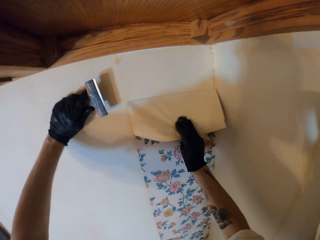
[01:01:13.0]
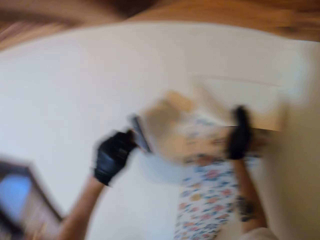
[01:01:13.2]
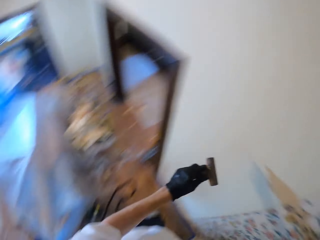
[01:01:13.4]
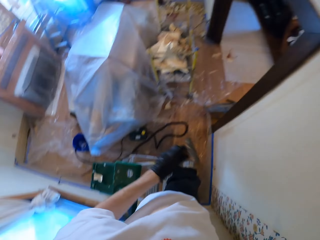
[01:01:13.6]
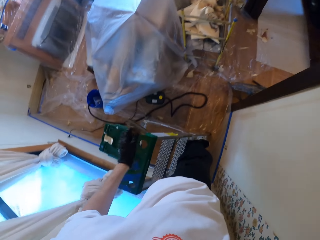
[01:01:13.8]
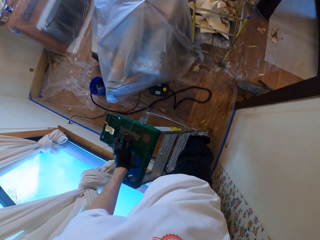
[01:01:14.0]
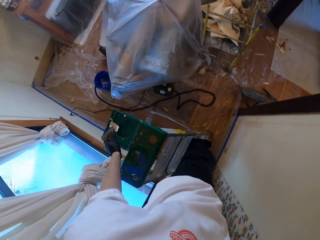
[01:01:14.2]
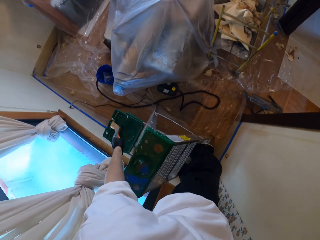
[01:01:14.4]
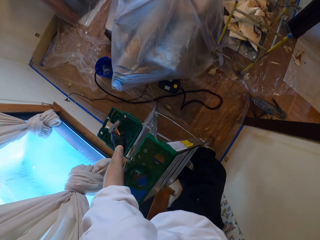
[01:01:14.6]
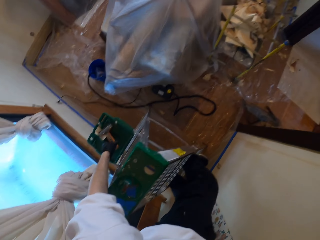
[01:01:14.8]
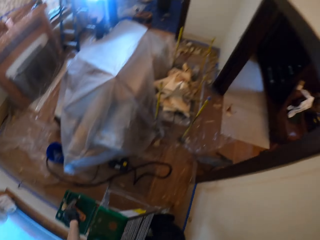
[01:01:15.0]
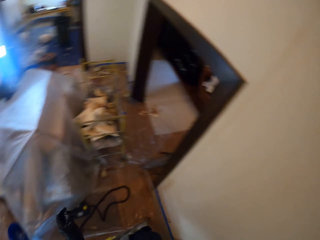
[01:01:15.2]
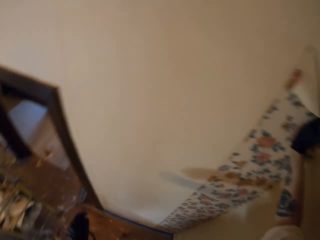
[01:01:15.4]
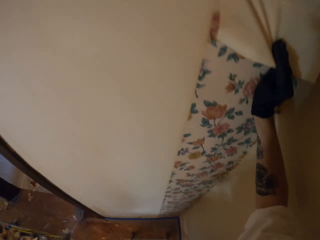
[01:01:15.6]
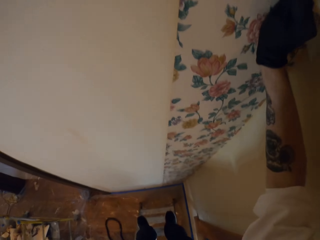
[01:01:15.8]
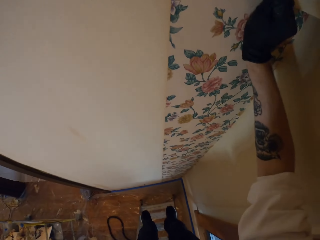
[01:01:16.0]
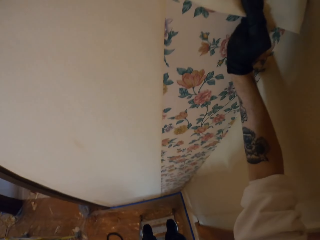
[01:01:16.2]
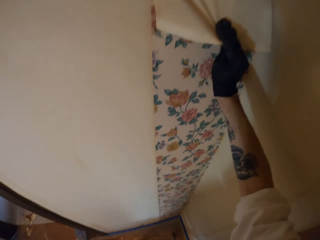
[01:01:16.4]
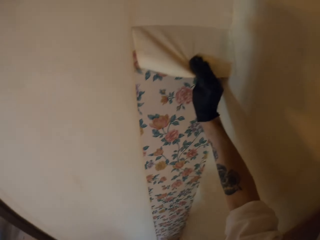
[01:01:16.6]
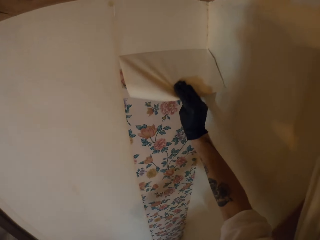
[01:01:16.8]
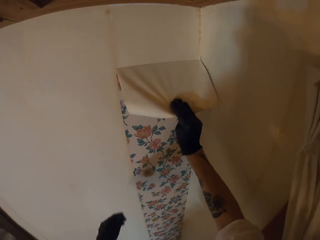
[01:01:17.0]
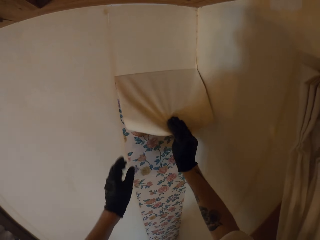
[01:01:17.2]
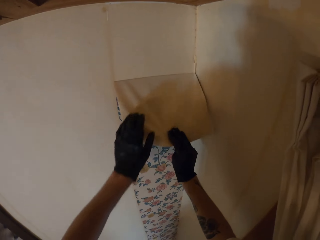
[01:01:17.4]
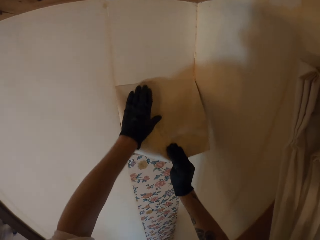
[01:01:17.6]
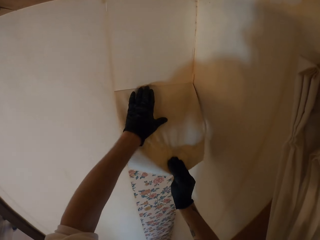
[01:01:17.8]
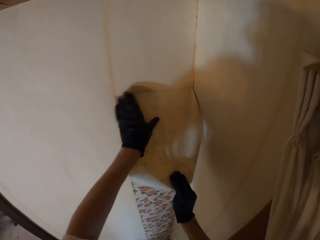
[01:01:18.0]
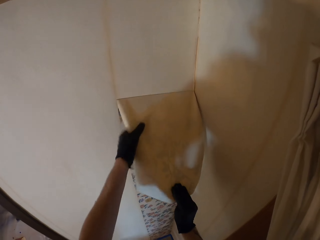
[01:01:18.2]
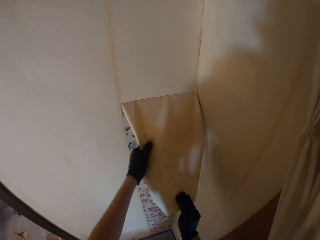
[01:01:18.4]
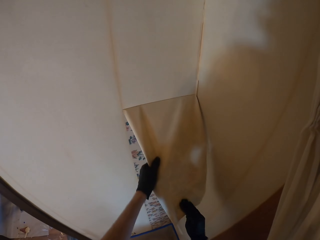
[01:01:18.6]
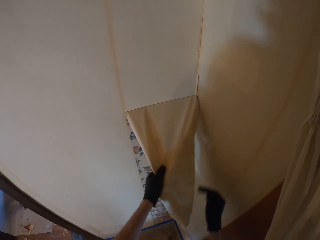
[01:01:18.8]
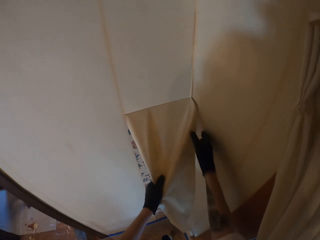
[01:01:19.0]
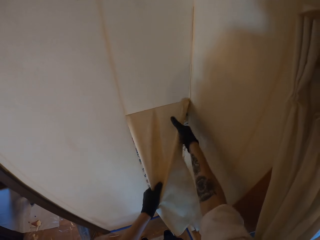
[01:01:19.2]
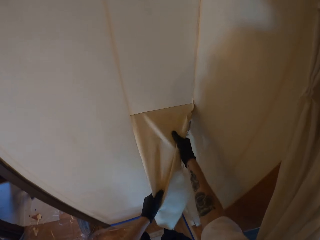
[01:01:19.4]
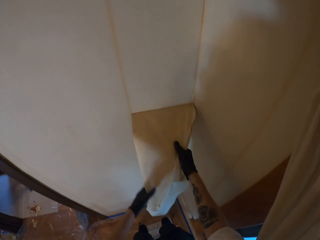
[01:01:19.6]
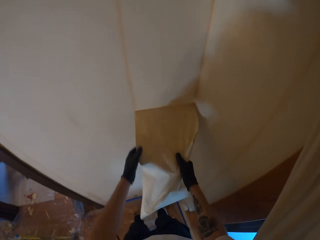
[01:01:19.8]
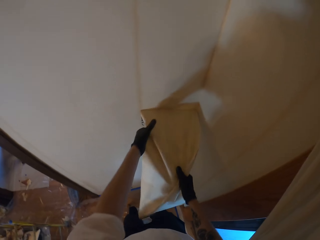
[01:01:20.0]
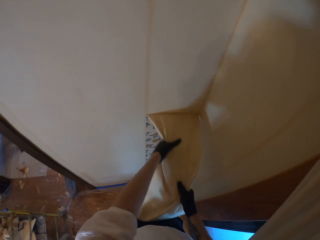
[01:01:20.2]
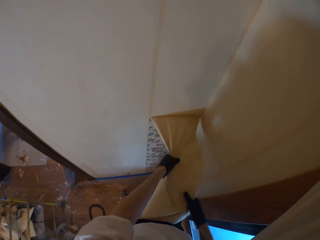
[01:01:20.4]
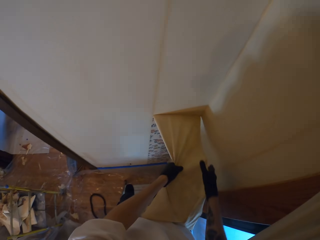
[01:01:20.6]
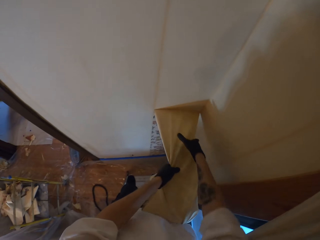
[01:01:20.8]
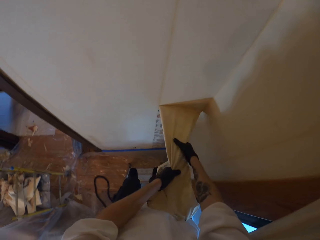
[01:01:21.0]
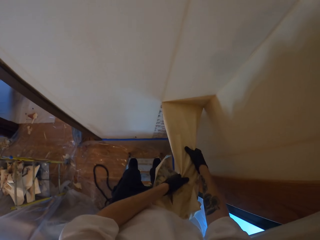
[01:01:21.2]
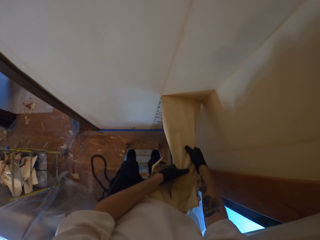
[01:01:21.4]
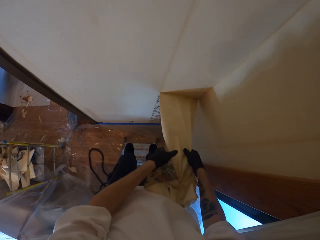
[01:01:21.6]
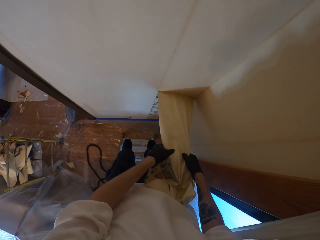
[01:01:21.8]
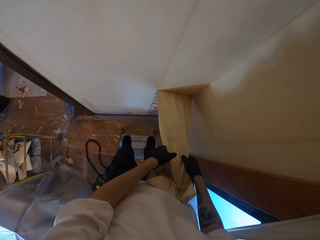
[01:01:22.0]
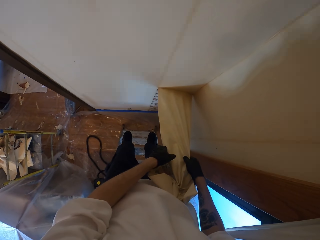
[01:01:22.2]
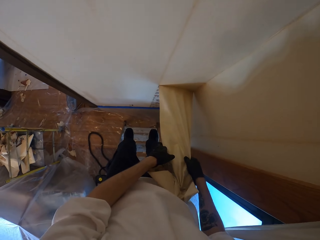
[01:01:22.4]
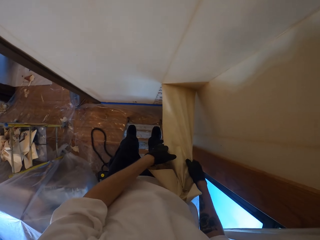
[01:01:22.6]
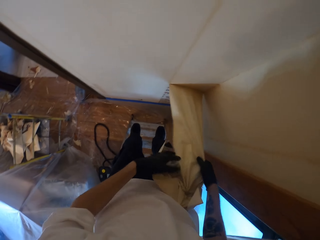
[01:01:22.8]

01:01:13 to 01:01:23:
The camera wearer puts the scraper on the ladder. They pull the lining.

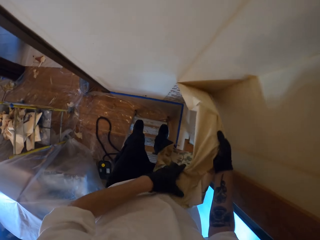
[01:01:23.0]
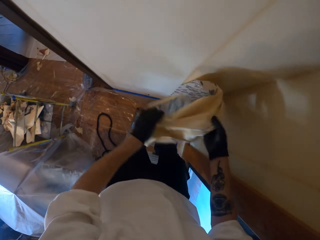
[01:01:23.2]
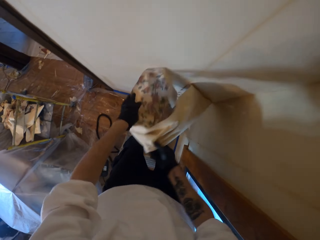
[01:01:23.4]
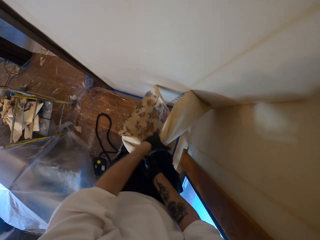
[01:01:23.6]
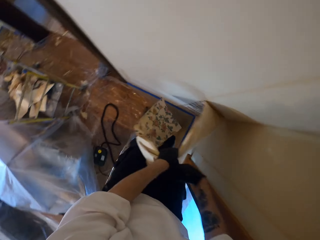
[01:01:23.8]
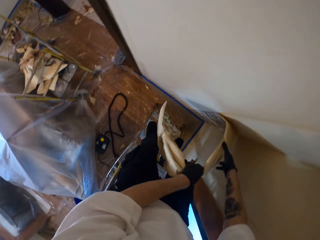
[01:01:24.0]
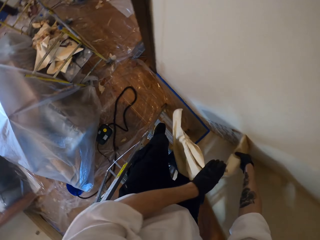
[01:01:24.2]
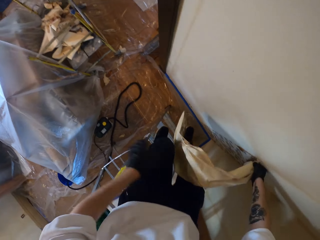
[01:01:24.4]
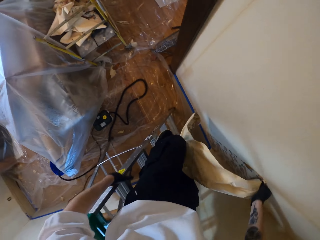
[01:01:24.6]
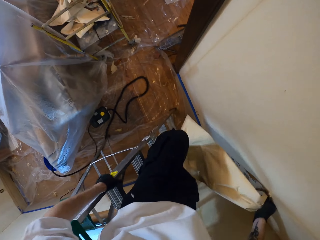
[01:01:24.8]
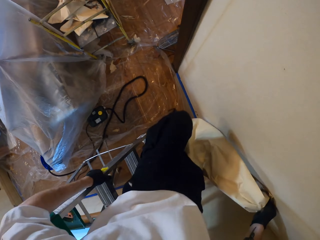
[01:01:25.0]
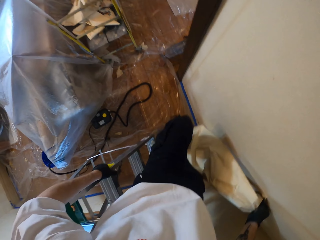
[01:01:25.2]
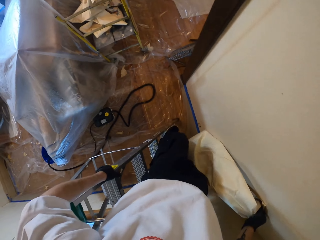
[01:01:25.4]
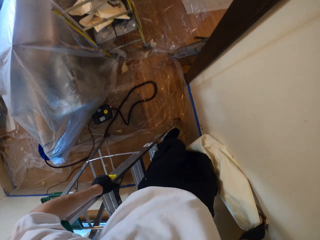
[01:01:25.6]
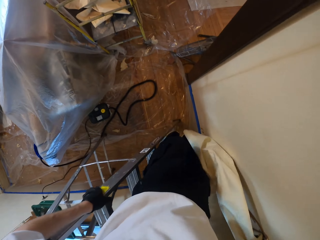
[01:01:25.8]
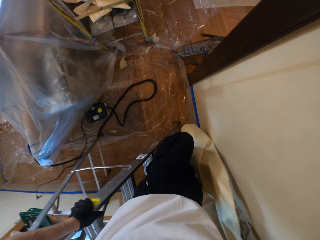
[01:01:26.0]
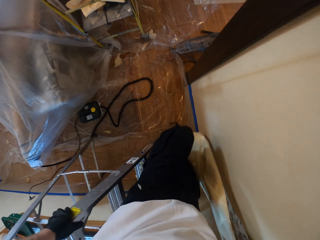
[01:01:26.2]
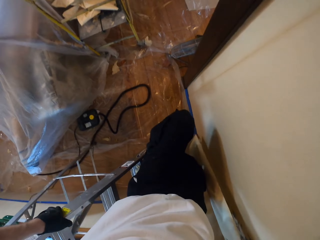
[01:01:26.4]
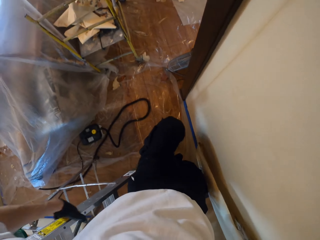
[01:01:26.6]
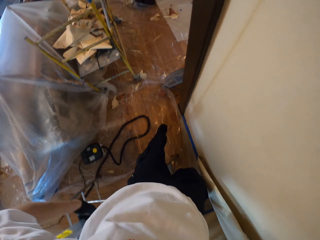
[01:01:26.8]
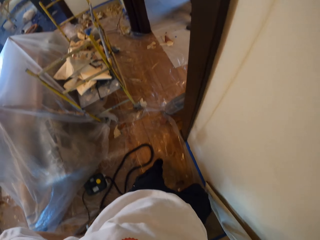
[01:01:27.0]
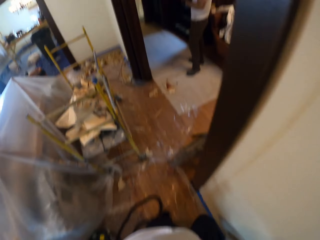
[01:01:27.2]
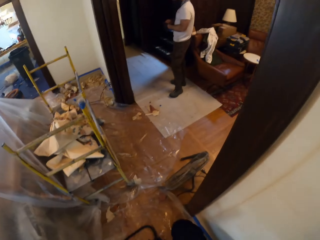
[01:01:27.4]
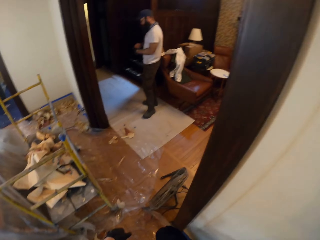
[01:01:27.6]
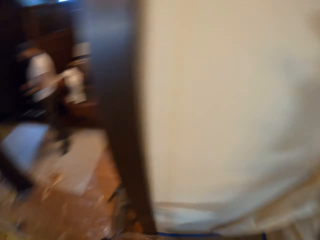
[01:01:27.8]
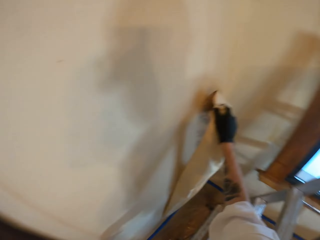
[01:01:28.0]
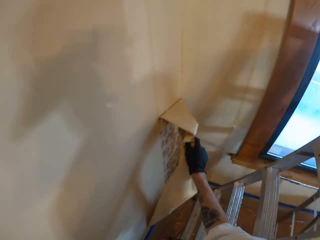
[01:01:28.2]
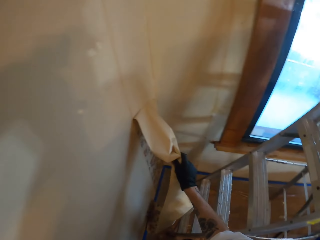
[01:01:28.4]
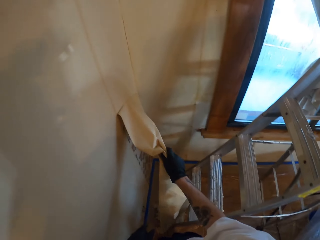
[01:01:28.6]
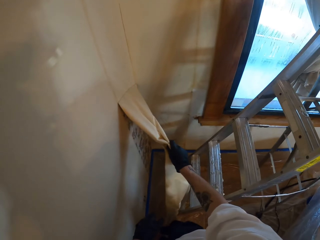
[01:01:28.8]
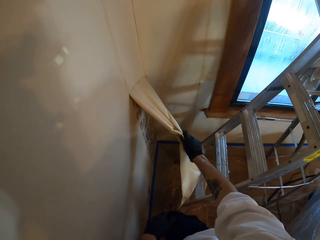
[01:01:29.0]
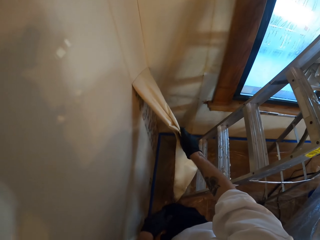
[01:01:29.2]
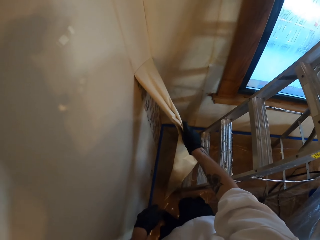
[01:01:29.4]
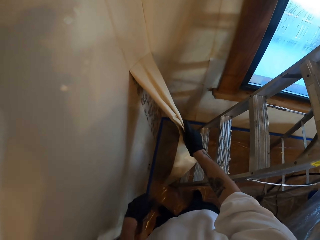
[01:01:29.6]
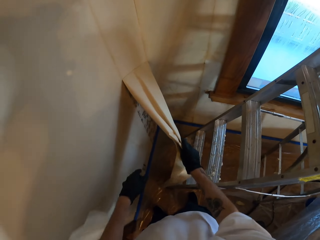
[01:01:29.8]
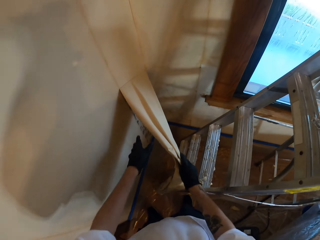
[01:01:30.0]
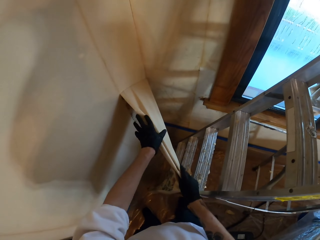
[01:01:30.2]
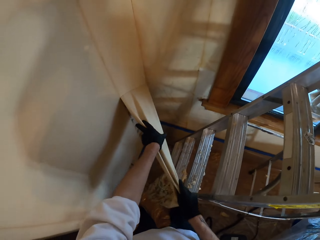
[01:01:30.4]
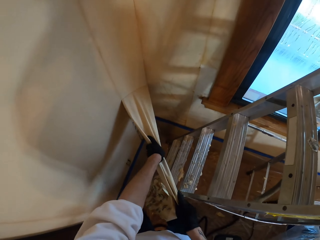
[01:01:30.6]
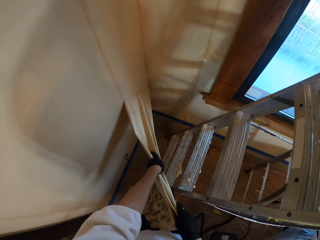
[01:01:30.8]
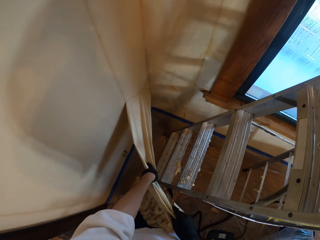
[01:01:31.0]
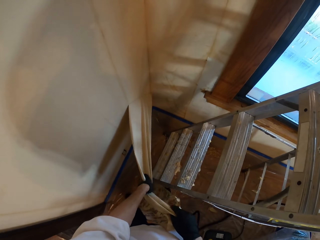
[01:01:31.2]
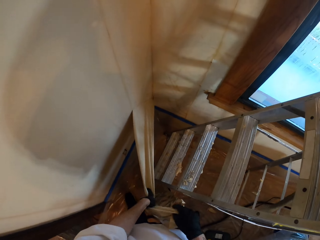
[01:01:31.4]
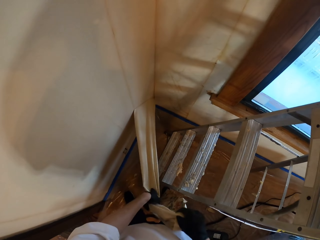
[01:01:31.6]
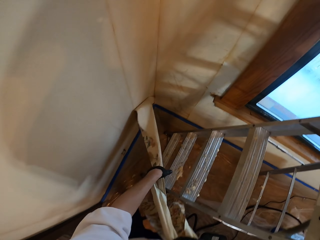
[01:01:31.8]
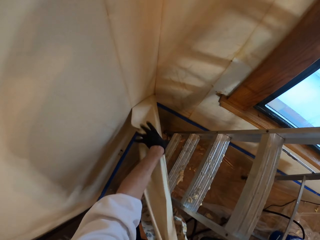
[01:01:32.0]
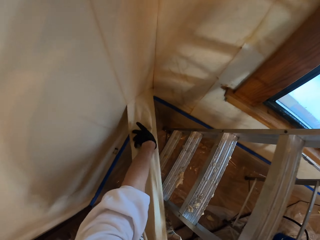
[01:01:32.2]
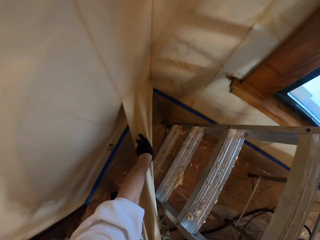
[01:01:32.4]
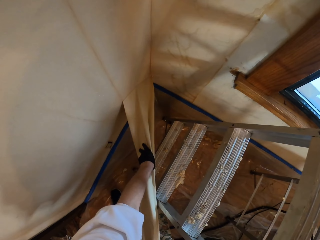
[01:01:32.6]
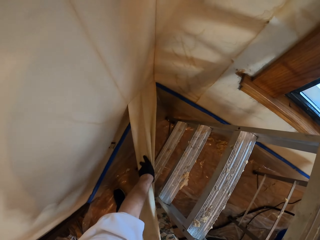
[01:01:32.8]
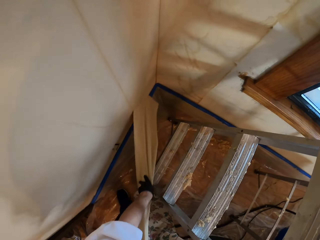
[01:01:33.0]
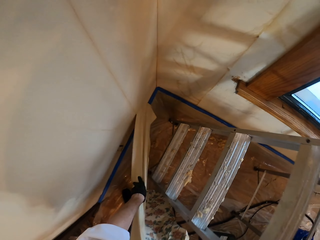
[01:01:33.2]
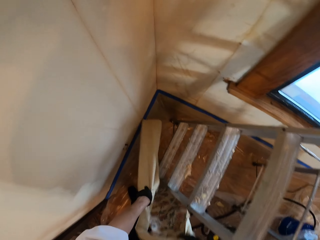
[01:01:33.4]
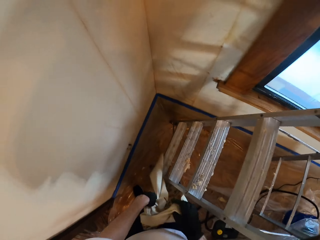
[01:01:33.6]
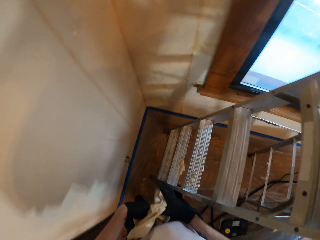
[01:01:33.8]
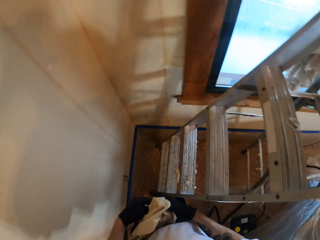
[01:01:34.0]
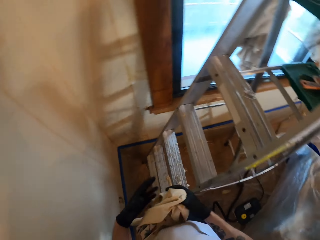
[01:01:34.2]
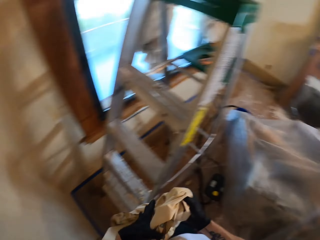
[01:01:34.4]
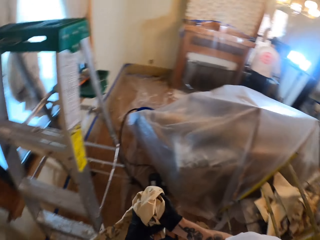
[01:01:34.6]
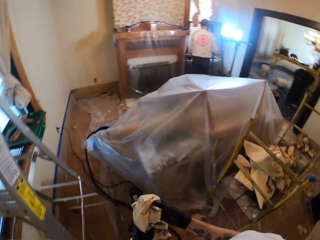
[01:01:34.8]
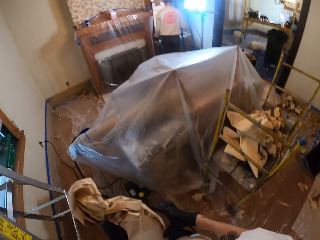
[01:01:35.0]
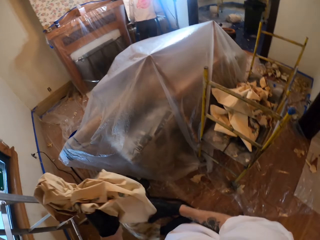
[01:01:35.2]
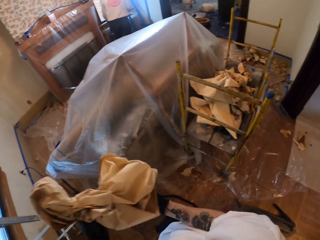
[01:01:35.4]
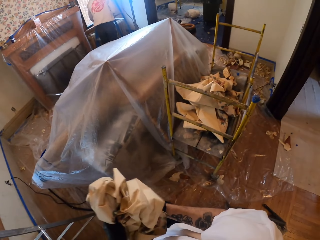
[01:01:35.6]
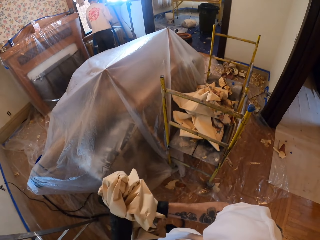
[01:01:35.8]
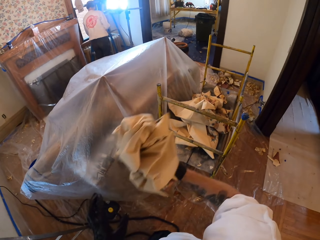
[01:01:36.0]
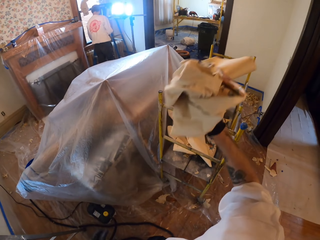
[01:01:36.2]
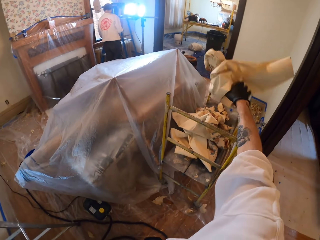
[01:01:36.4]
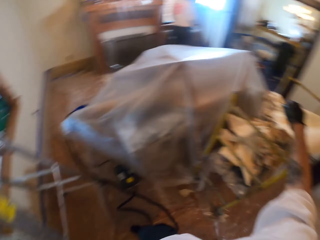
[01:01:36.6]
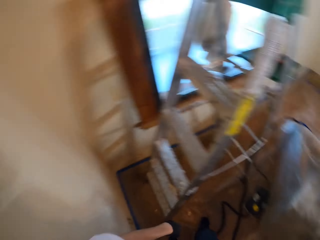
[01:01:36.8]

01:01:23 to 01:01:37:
The camera wearer descends from the ladder. They hold the wall lining. They fold the lining.
